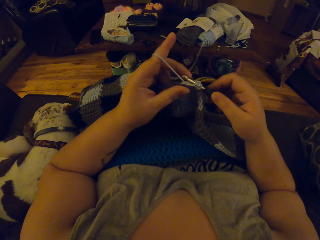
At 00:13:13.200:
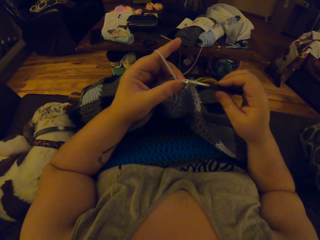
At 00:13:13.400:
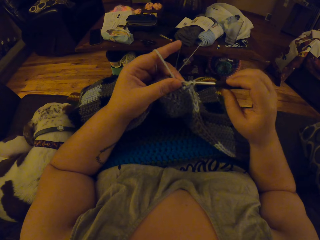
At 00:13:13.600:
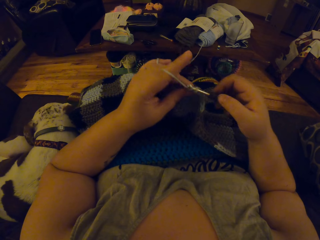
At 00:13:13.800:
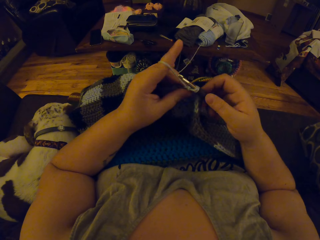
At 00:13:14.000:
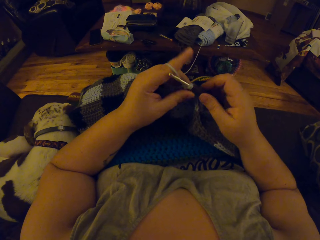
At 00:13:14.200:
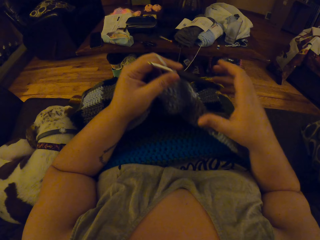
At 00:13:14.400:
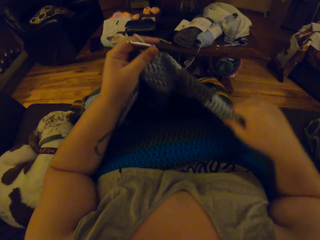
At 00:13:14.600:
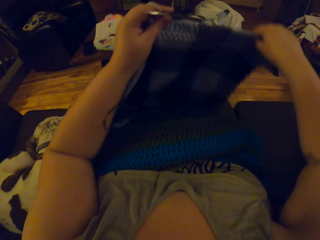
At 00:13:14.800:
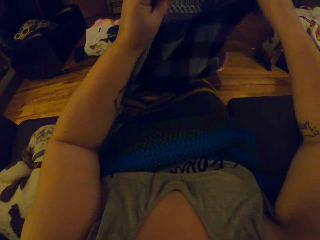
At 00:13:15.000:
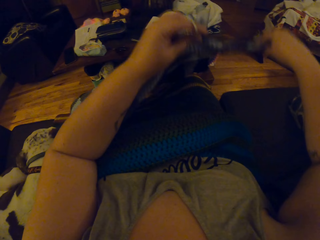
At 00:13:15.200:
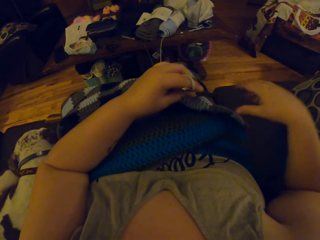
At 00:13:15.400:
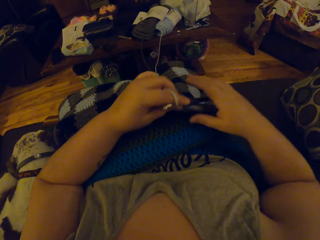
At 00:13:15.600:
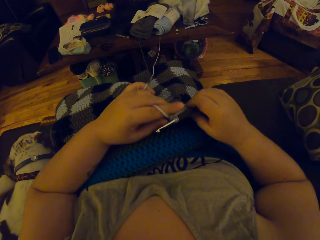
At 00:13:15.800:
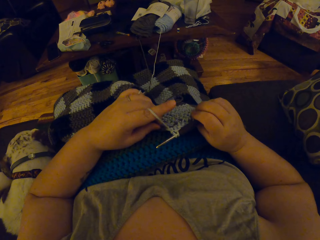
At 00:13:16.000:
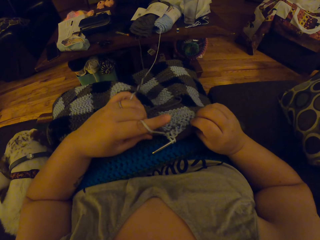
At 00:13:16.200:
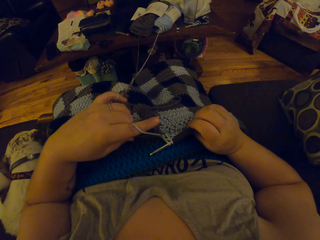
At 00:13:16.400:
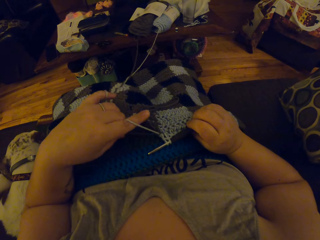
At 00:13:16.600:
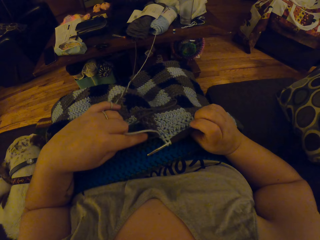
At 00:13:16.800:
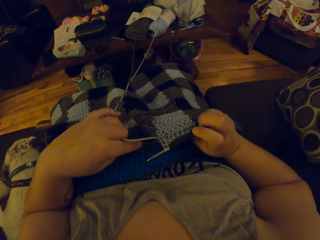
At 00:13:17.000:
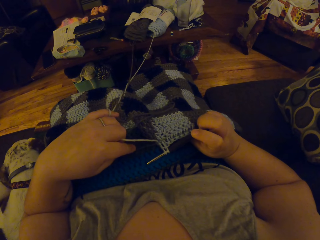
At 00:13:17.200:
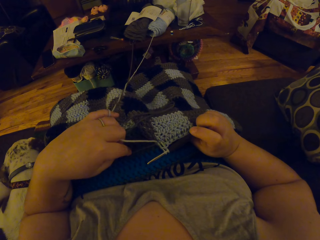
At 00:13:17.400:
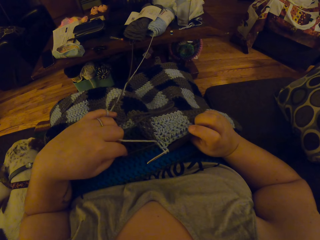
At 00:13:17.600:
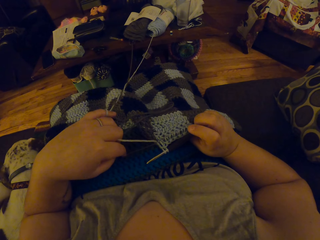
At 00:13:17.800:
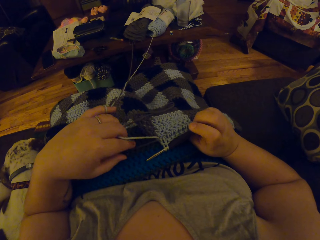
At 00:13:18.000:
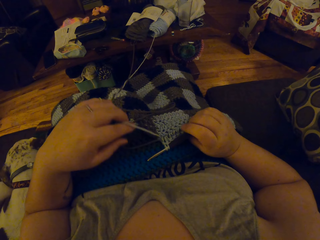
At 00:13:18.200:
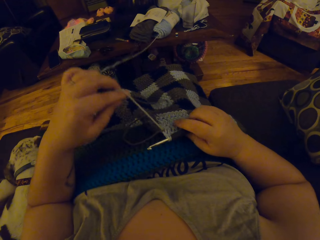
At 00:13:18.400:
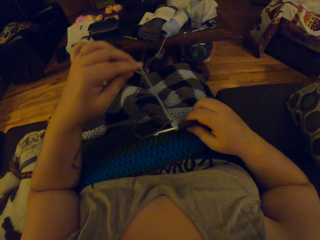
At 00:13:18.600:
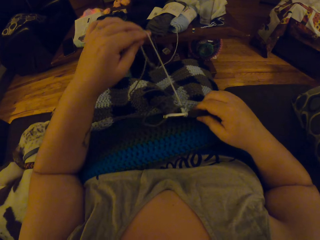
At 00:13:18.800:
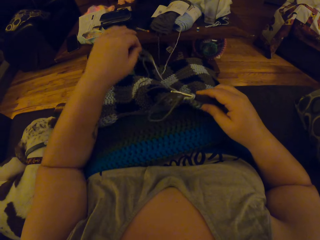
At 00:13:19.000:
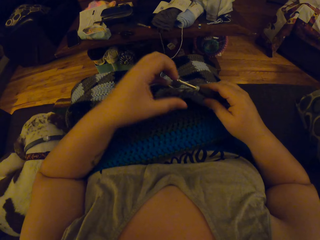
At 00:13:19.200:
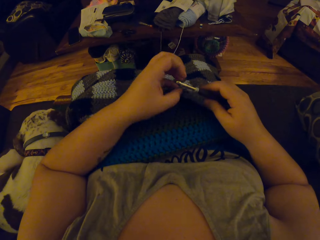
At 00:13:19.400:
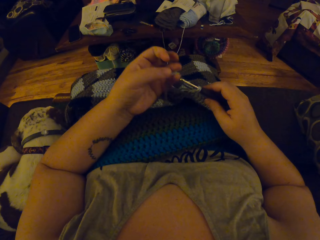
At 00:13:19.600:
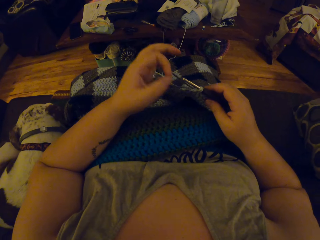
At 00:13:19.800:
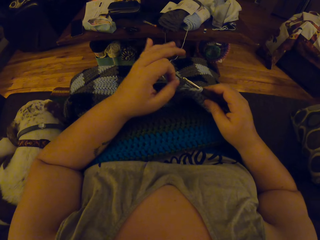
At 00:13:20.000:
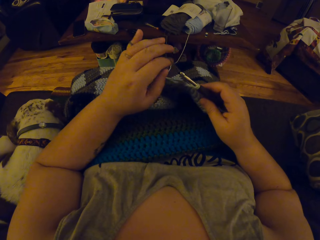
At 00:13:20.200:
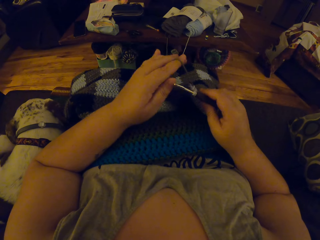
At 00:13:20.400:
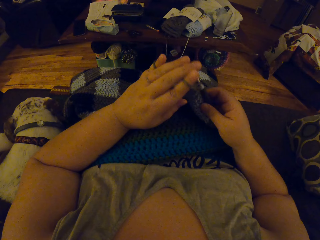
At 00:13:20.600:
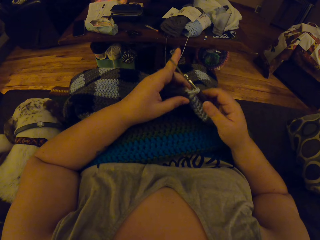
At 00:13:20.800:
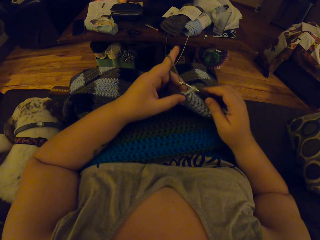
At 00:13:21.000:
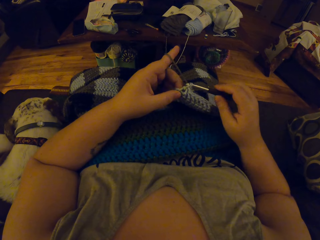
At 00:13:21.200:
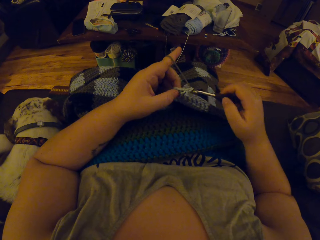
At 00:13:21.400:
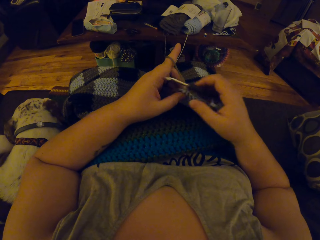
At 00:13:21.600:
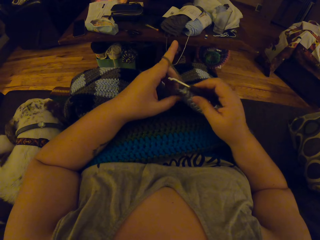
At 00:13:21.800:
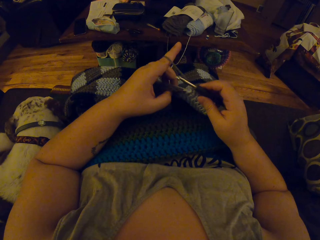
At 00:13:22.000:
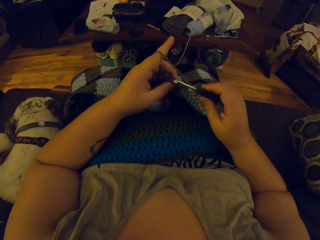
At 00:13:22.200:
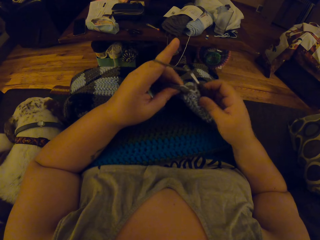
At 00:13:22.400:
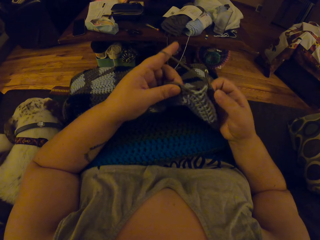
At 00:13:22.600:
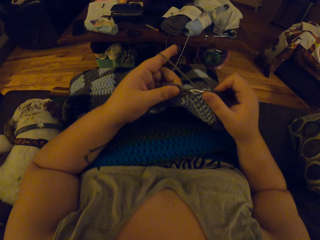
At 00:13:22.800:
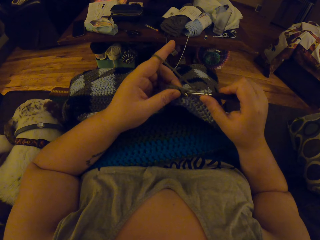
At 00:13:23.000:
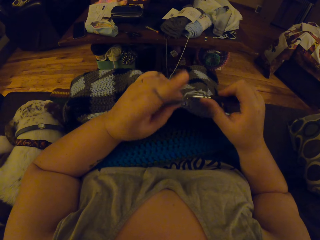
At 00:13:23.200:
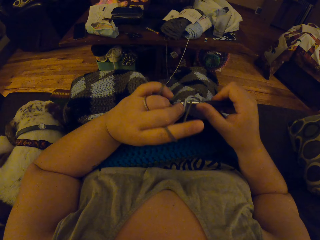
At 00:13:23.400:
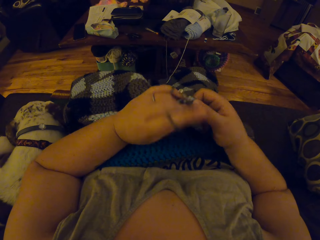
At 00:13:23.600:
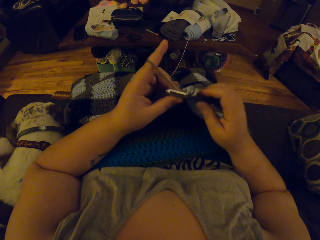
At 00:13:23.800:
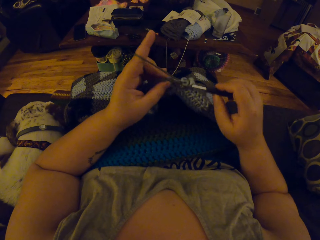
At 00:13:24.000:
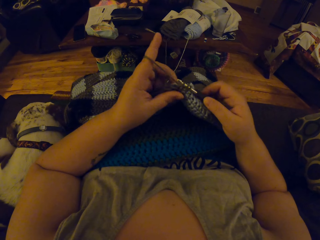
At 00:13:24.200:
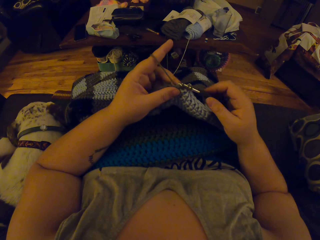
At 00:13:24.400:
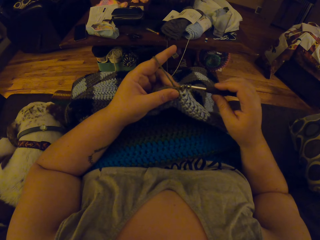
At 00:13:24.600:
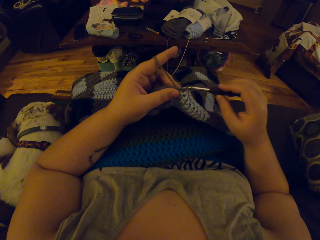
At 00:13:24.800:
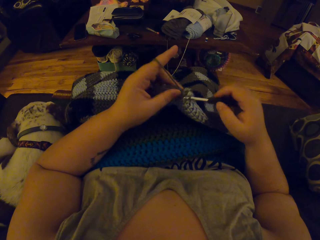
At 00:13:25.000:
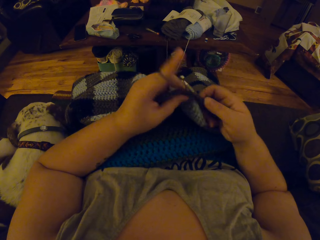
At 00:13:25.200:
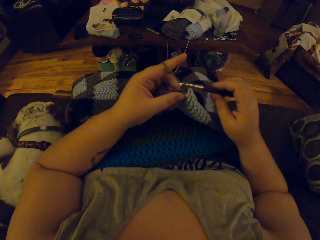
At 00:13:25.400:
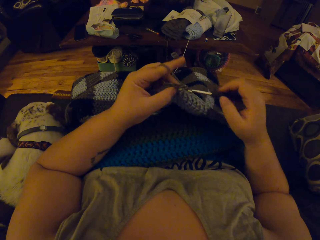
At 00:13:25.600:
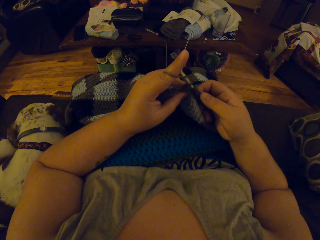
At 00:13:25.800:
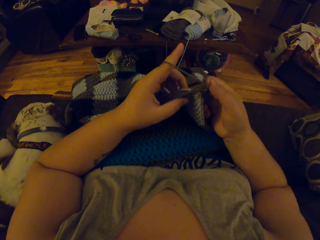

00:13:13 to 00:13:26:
The camera wearer stretches the crochet material. She tightens the threads. She rolls the yarn on her left index finger. She continues to crochet.

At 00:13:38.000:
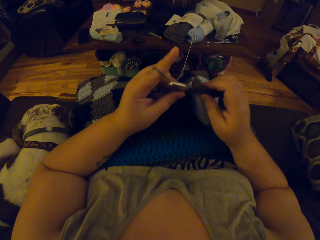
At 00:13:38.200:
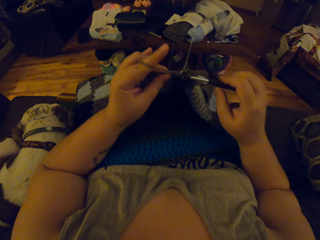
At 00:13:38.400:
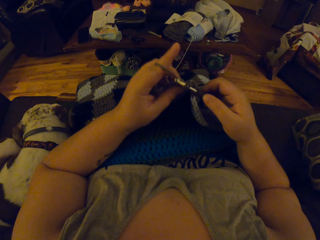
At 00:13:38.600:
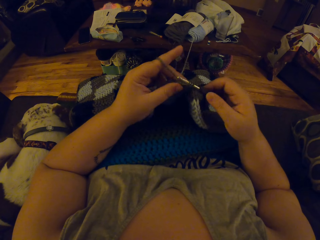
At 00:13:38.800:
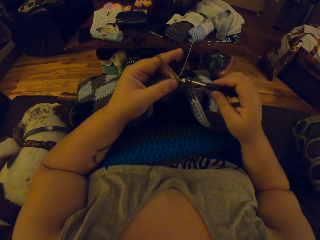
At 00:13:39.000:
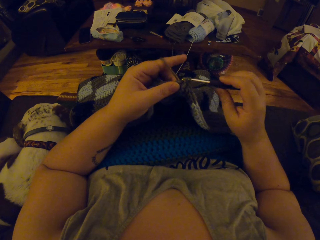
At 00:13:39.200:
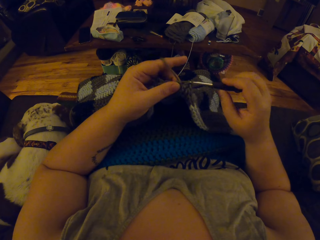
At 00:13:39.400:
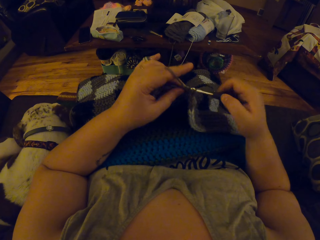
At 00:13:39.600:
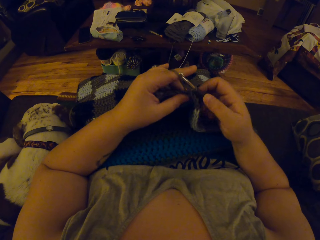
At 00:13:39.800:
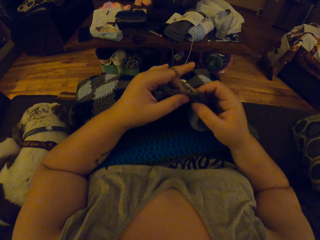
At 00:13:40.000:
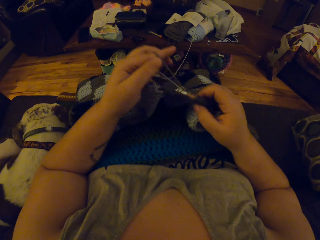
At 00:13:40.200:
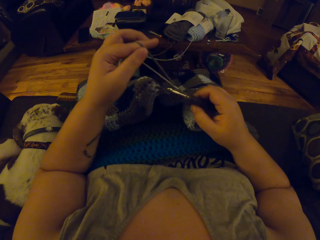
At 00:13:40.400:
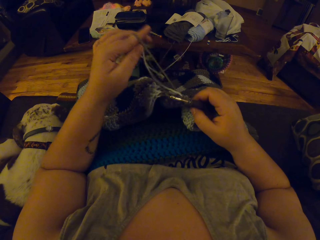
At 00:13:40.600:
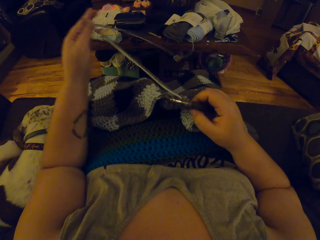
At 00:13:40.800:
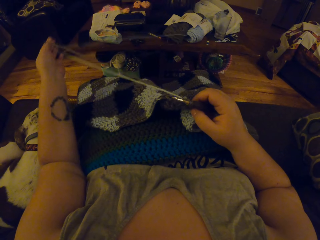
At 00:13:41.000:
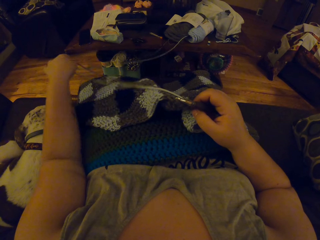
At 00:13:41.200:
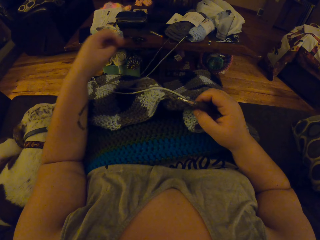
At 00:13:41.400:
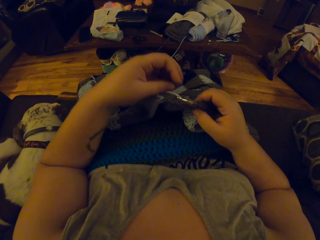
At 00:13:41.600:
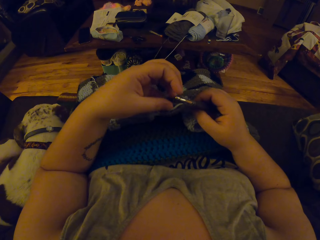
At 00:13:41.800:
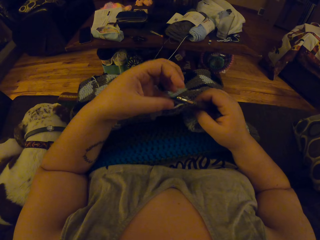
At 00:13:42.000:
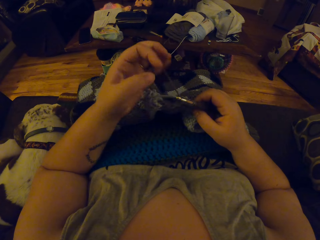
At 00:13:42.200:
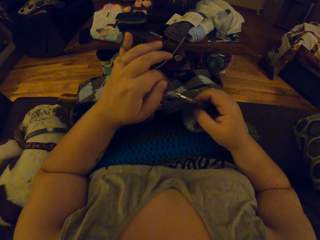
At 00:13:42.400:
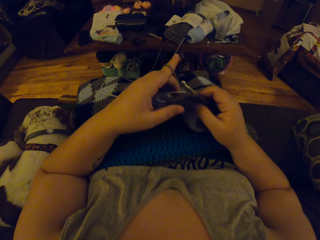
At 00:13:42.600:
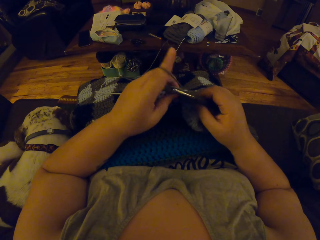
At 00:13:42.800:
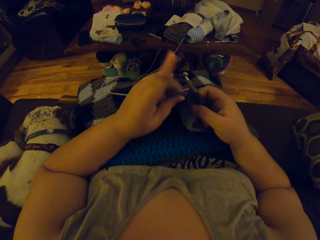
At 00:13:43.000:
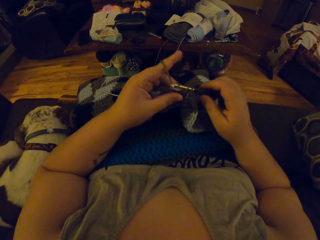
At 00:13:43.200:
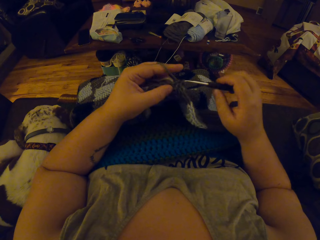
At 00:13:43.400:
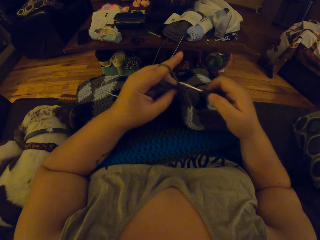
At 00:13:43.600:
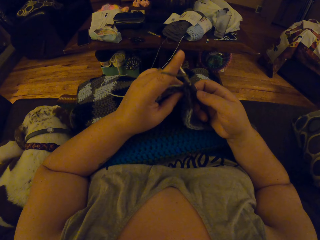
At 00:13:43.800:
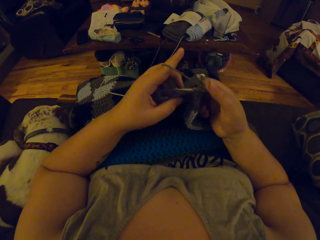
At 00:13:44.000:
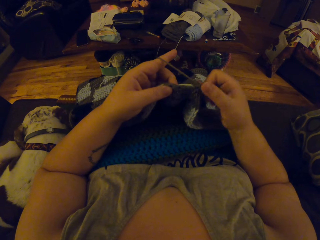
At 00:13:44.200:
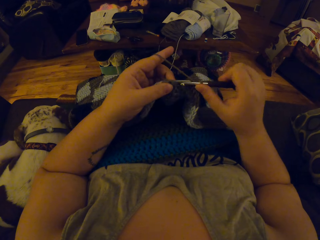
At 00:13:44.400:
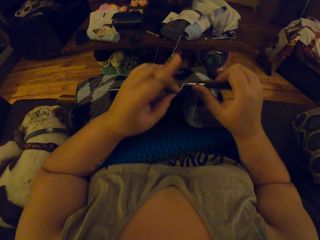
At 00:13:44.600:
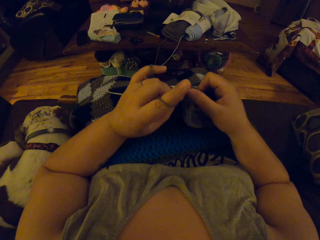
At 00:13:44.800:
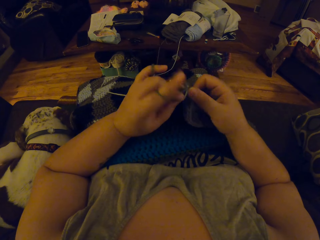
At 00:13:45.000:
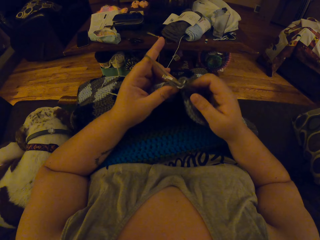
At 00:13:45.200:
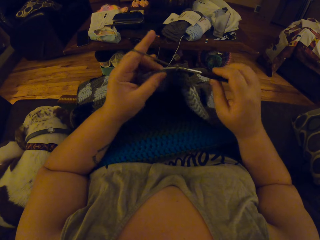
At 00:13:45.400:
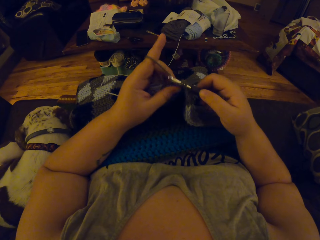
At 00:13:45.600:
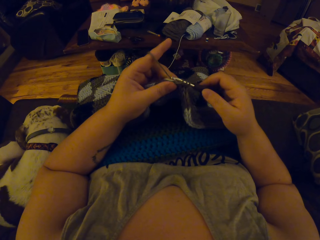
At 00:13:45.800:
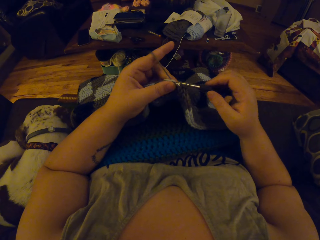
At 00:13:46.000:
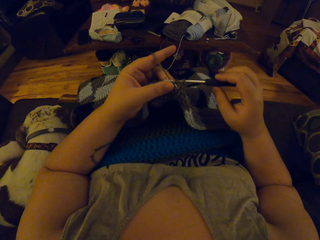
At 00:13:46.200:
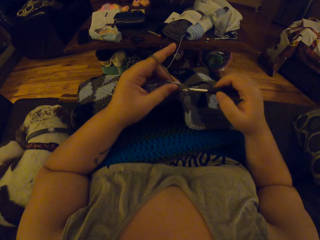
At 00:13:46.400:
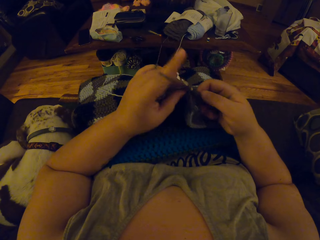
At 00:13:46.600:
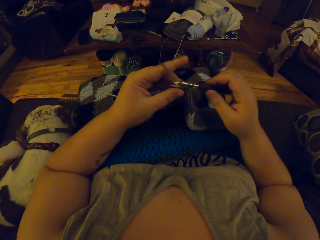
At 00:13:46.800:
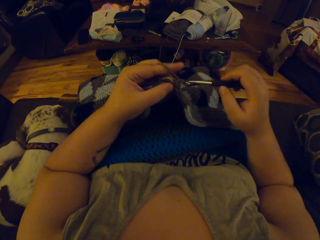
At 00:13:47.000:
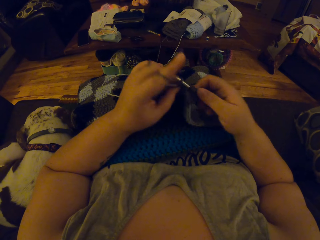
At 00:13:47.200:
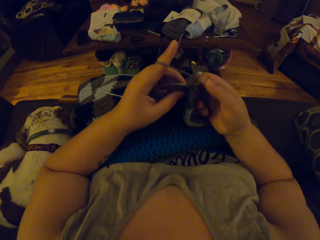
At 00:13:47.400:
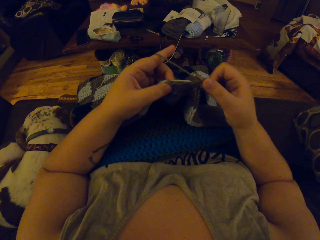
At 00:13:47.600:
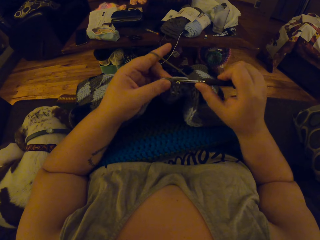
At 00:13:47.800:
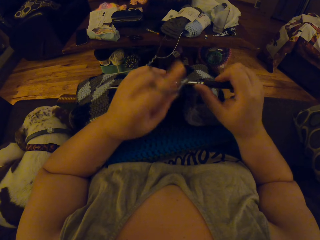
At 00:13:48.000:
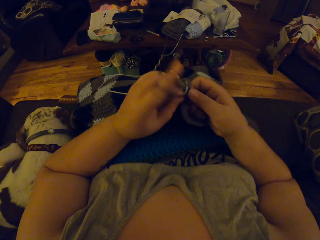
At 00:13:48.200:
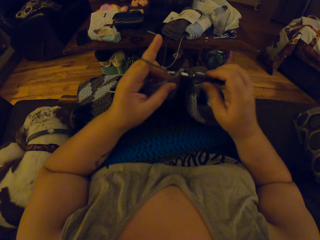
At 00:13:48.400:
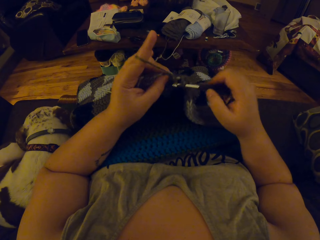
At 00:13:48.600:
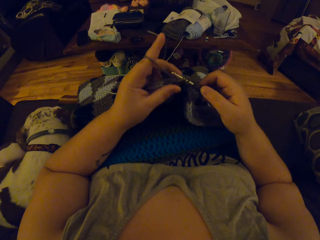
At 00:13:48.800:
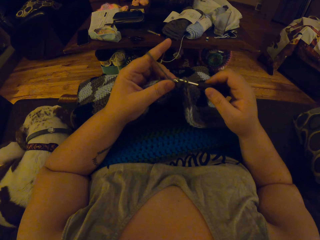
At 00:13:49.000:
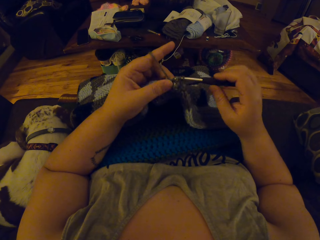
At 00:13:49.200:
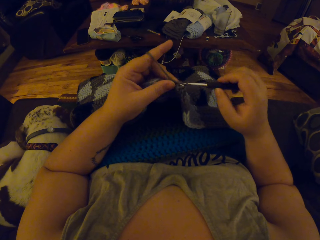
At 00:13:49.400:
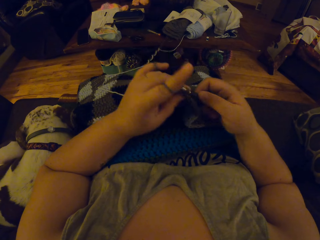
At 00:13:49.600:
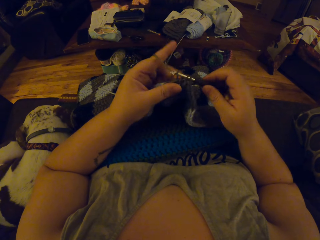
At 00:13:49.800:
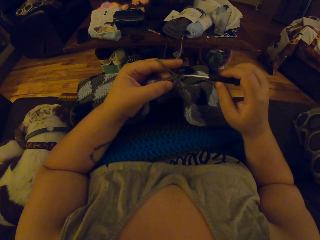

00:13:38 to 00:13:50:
The camera wearer stretches the threads. She rolls the yarn on her left index finger. She continues to crochet.
